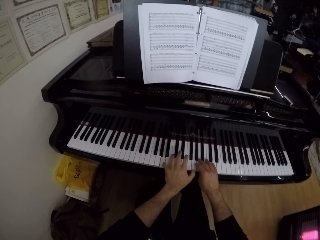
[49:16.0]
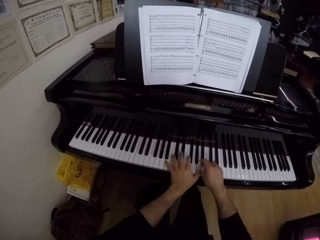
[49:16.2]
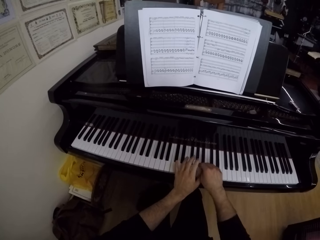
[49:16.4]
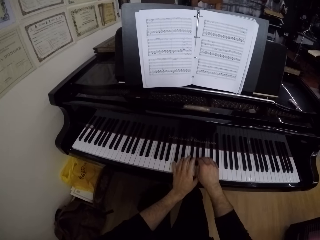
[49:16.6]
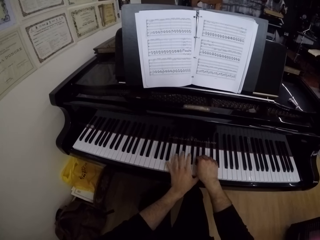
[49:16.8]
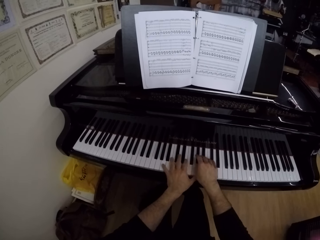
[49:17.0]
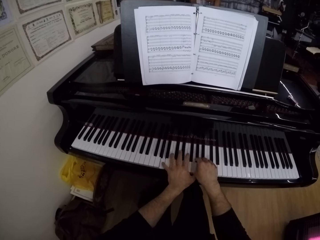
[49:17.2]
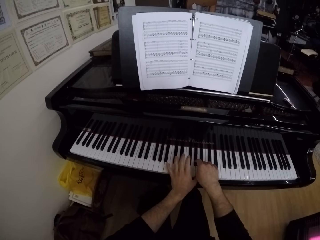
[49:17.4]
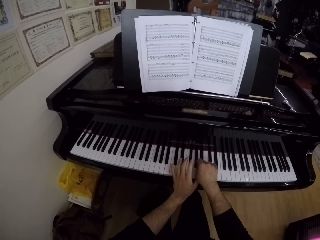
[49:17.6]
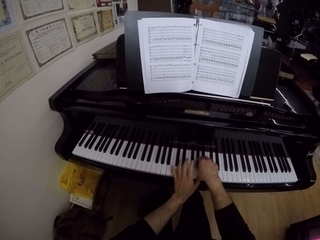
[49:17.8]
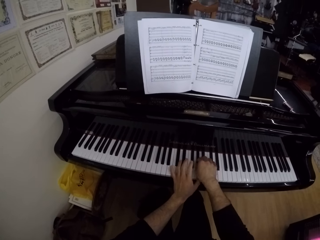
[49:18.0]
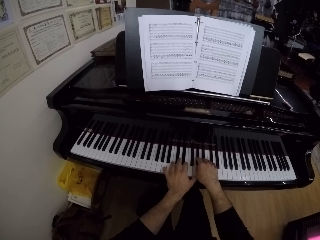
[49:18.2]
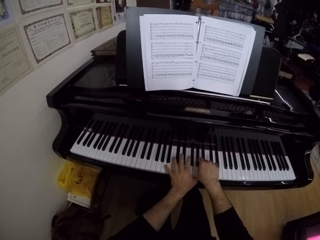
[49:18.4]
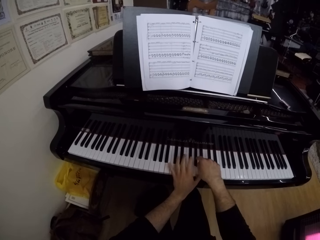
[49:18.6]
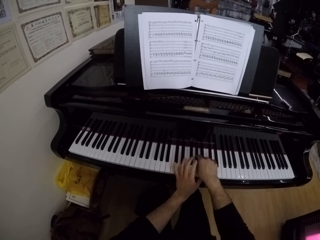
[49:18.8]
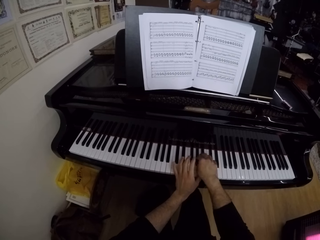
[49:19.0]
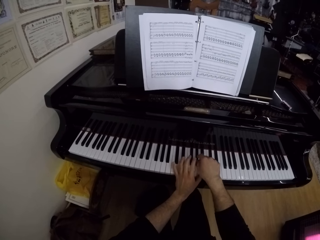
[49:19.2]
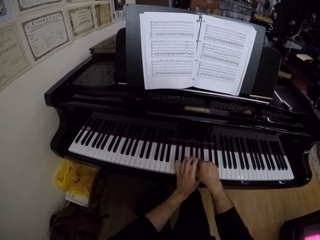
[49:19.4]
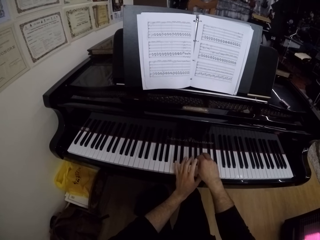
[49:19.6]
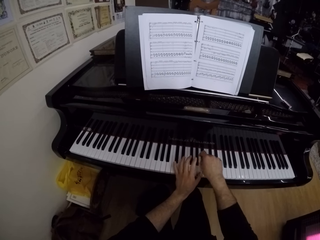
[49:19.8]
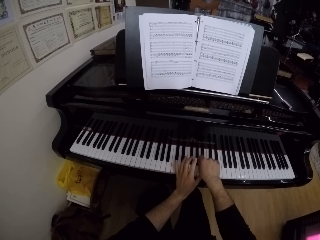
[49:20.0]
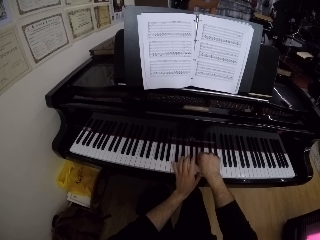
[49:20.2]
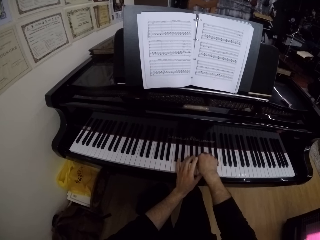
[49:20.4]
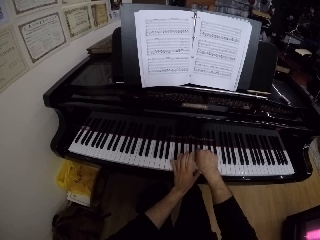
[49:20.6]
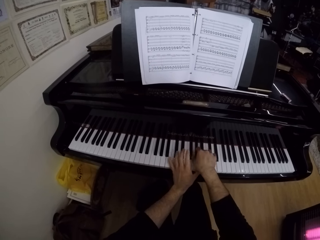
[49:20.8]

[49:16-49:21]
The camera wearer plays the keys on the keyboard of the grand piano with both hands.

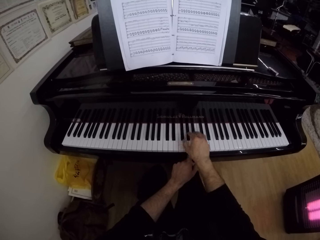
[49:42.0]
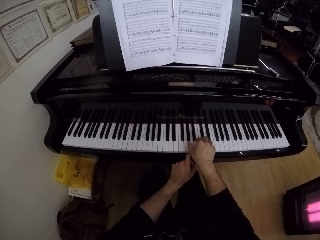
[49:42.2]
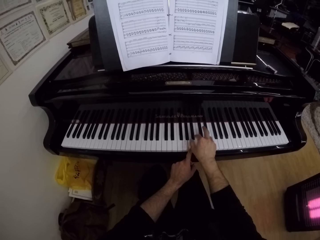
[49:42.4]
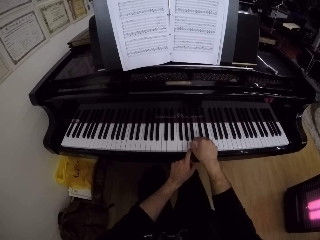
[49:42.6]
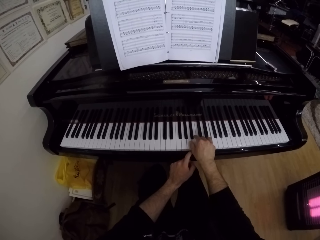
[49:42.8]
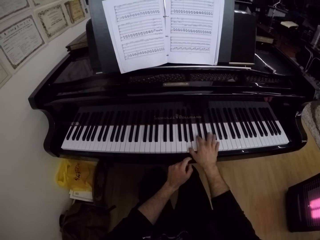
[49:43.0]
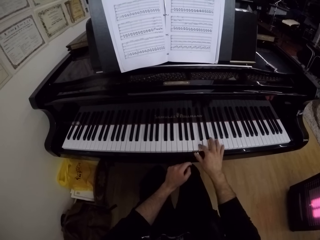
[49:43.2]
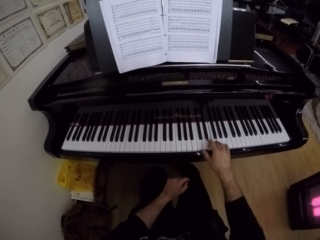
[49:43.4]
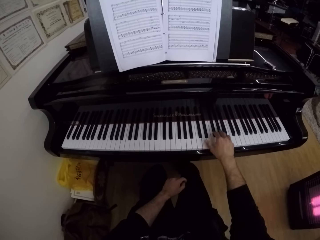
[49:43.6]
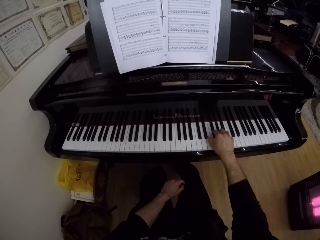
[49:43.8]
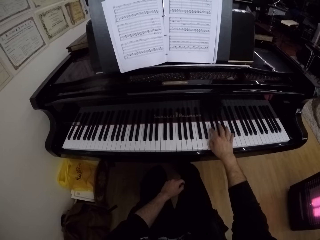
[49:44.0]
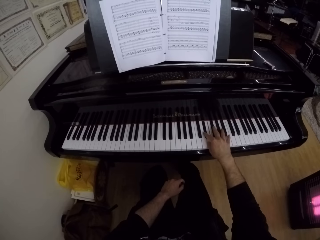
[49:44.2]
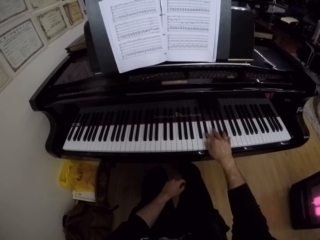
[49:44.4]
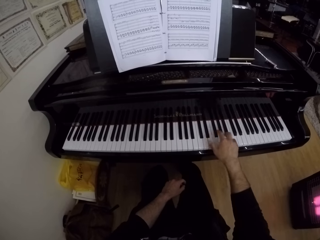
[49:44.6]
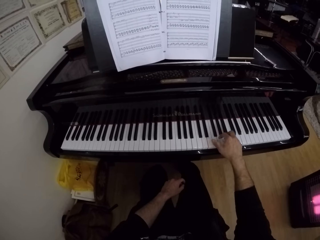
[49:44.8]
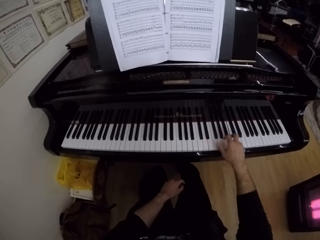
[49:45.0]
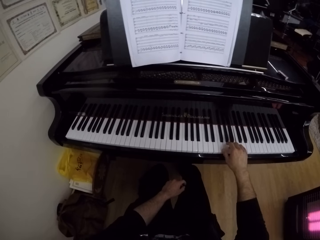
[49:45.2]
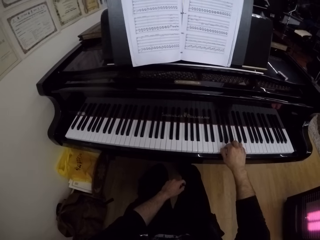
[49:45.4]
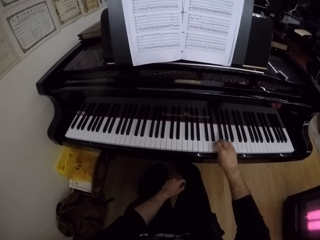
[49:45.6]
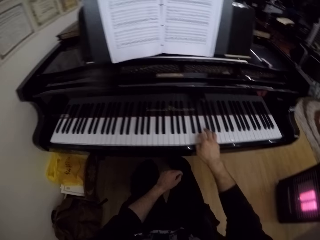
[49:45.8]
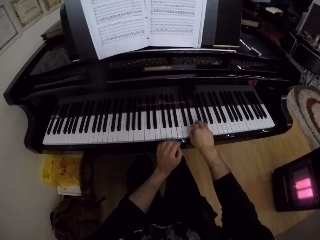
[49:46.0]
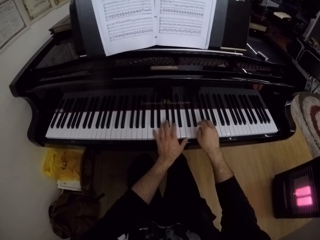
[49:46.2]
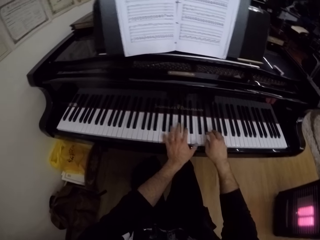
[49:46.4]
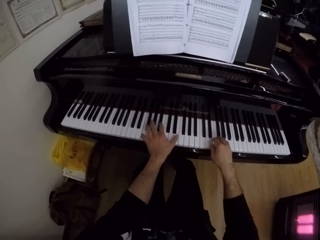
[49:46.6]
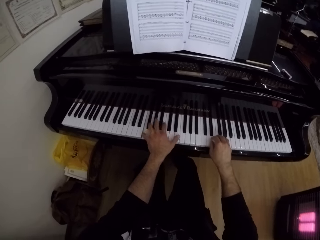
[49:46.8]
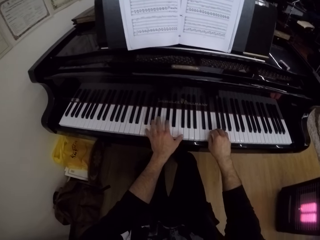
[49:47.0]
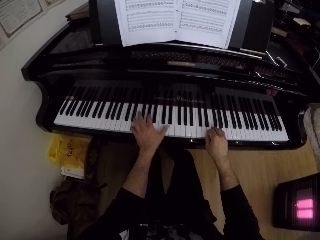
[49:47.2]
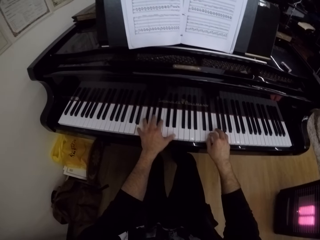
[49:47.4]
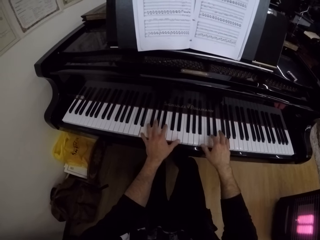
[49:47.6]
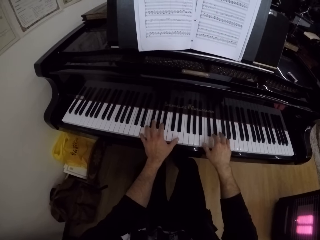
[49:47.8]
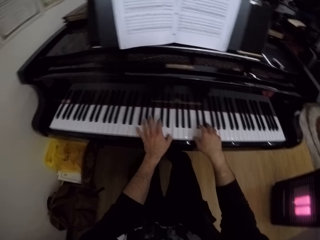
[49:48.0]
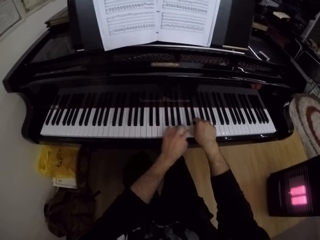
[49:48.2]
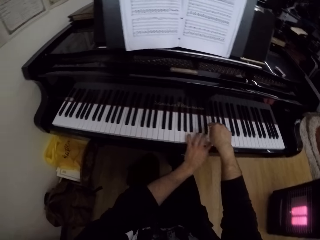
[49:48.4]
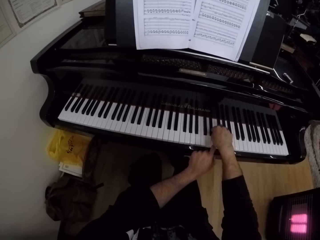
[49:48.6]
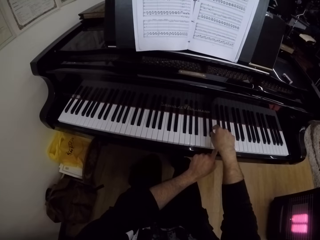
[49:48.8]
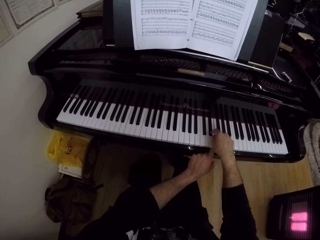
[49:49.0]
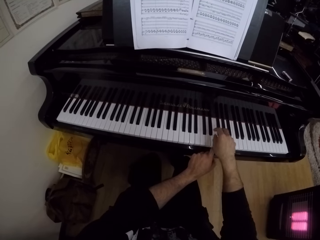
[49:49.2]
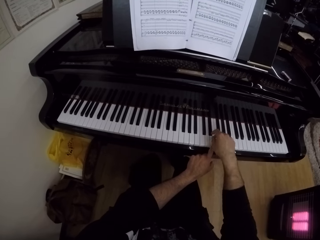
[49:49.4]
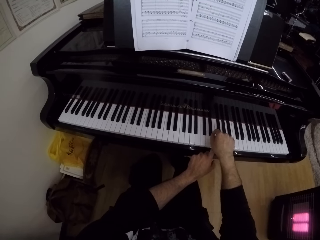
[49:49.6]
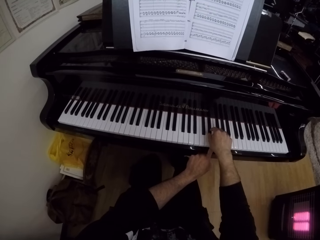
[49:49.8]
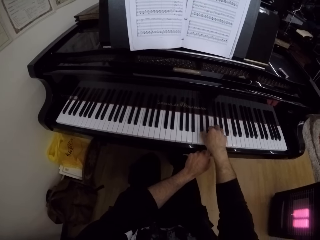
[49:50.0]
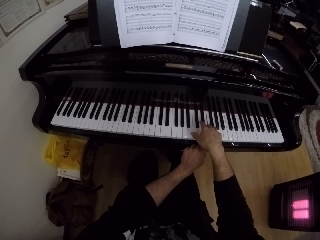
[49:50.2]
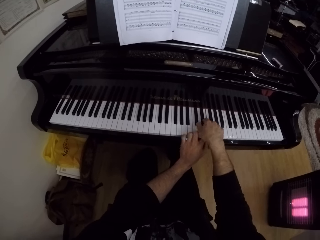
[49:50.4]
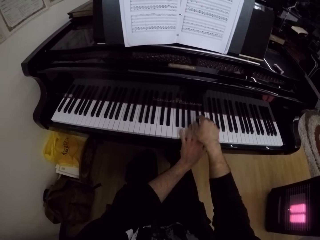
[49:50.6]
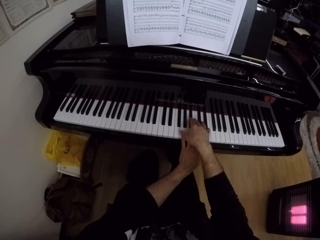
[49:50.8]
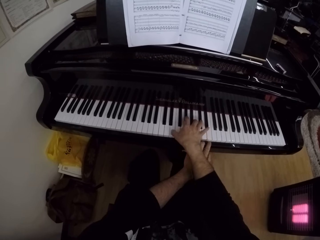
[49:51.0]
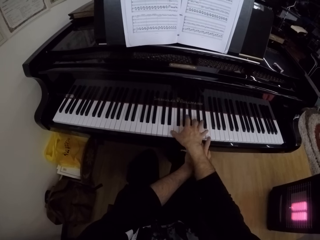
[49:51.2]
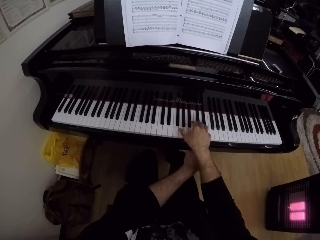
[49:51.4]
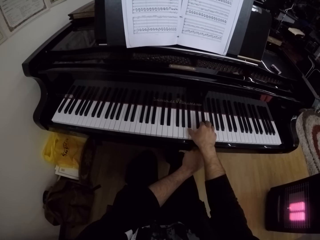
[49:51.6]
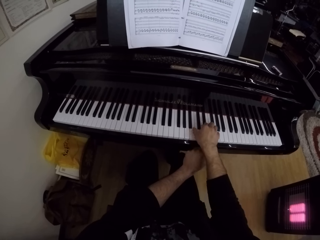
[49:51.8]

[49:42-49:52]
The camera wearer puts his left hand on his left lap. He plays the keys on the keyboard of the grand piano with his right hand. He plays the piano with both hands.

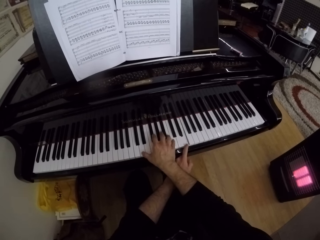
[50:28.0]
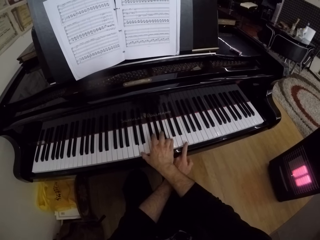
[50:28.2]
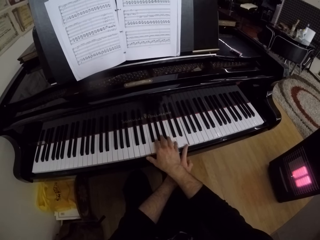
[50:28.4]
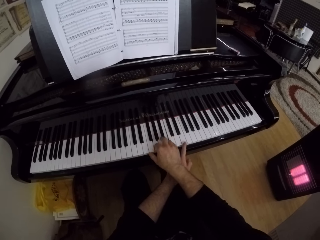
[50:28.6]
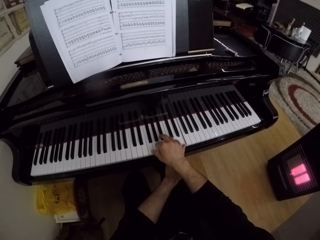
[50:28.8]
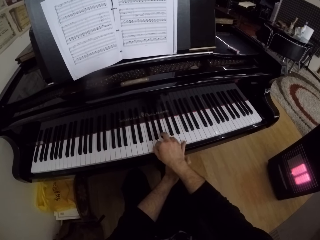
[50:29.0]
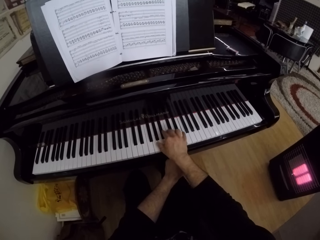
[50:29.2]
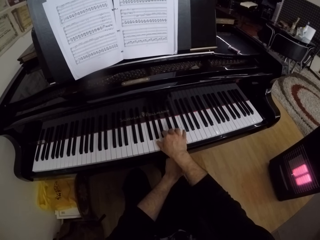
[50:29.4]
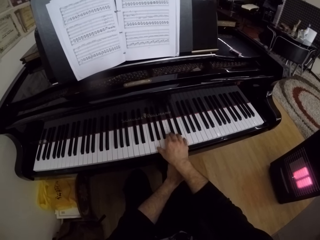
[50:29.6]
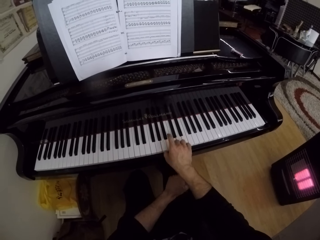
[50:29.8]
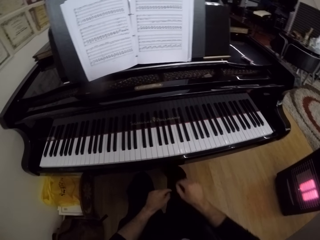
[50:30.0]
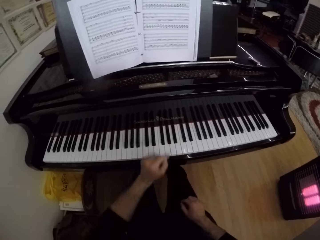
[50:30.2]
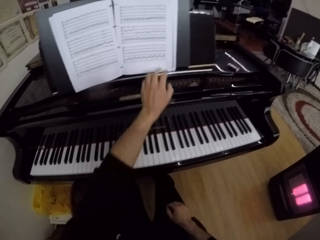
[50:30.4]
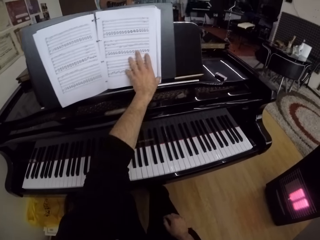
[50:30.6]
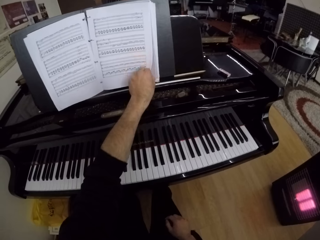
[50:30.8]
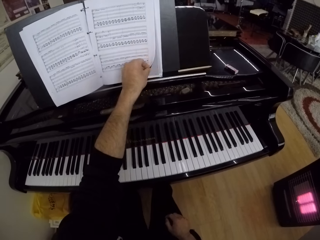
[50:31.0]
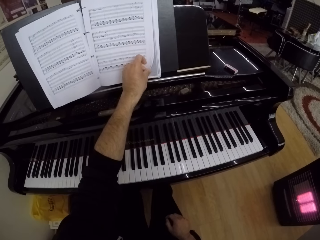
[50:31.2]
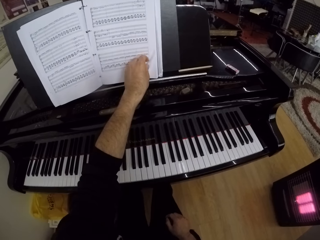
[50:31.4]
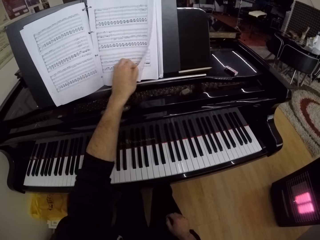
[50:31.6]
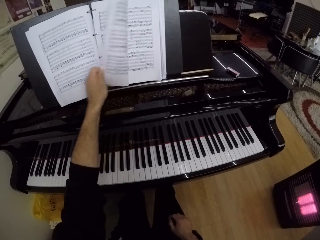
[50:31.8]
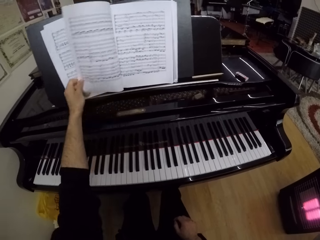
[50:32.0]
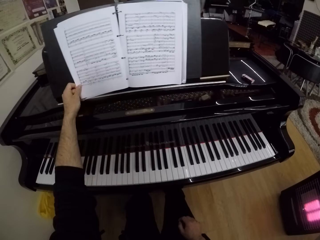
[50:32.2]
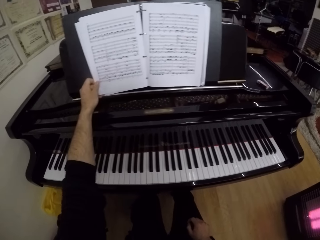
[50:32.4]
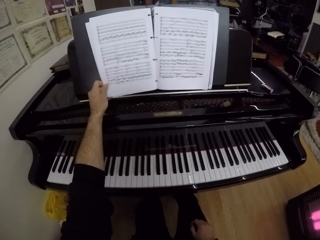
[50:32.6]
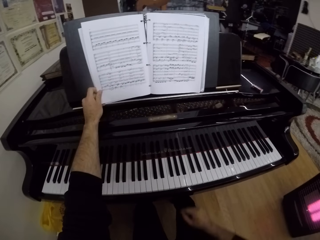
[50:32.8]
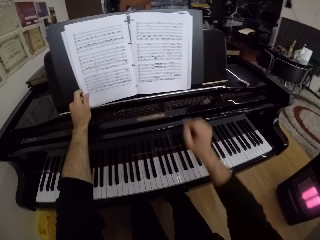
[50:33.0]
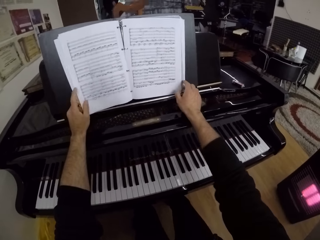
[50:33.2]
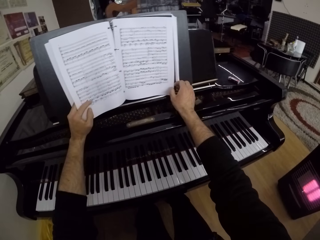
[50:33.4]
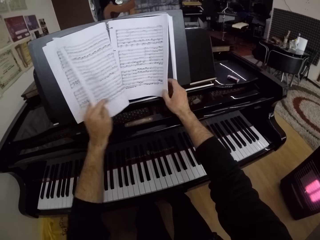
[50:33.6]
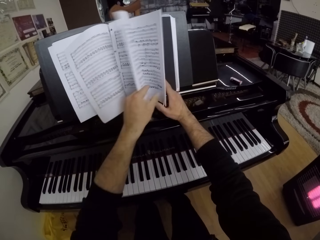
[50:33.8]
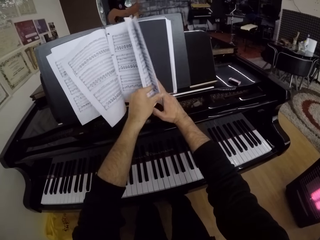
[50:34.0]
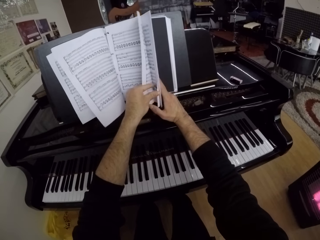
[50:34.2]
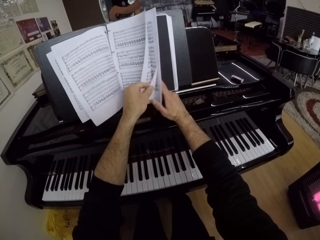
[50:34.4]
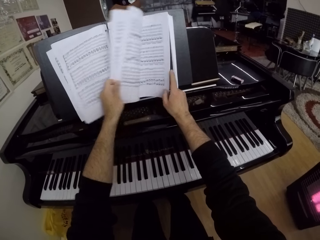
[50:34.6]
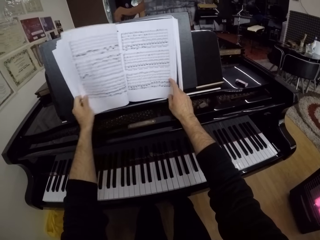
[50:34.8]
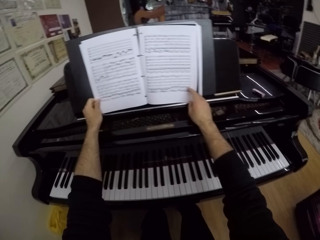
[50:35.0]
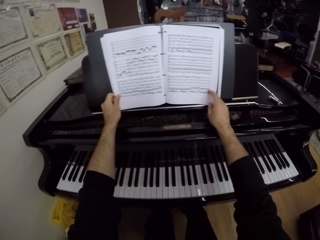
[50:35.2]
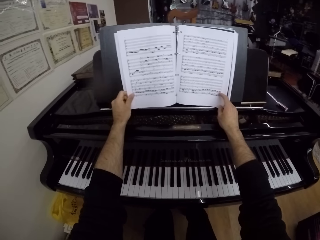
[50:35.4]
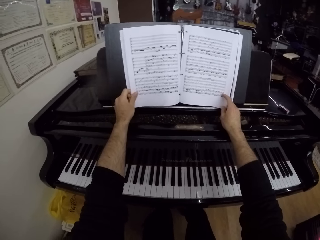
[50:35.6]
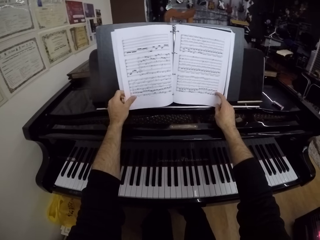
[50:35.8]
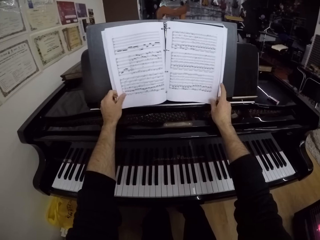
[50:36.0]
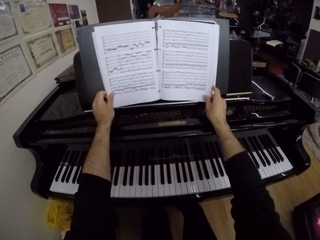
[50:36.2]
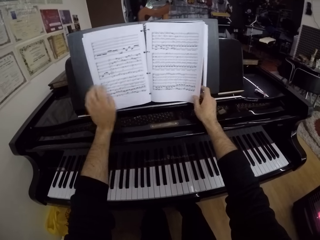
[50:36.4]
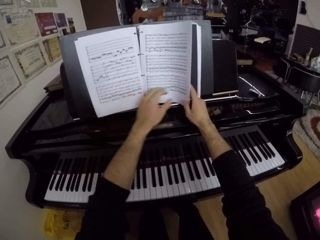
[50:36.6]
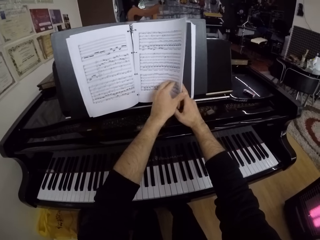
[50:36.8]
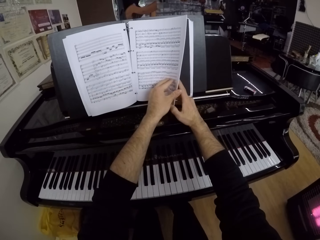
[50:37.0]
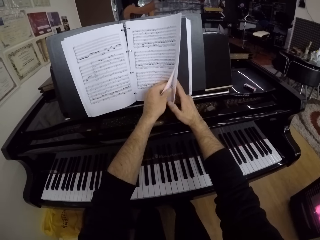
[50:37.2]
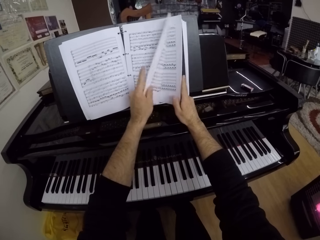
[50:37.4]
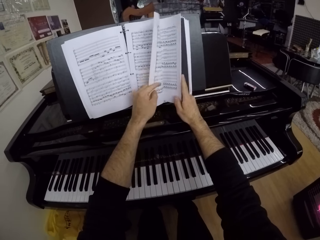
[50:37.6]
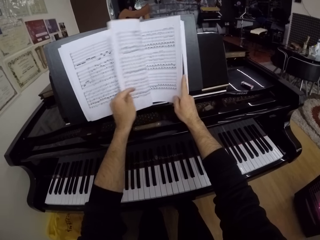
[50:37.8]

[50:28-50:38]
The camera wearer removes both hands from the piano. He opens a page on a manuscript on the piano with his left hand. He flips through the pages of the manuscript on the piano with both hands.
